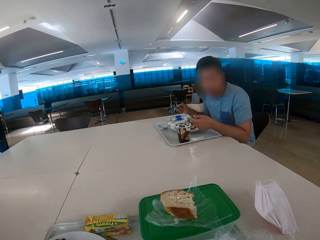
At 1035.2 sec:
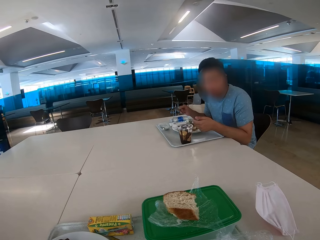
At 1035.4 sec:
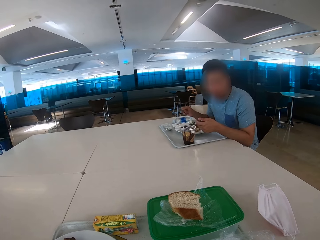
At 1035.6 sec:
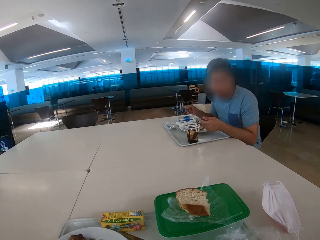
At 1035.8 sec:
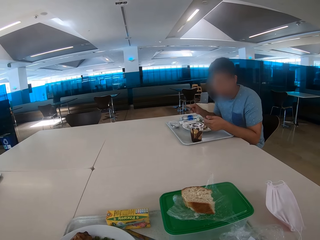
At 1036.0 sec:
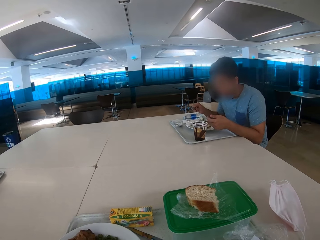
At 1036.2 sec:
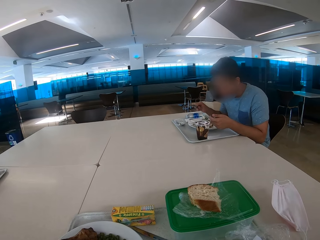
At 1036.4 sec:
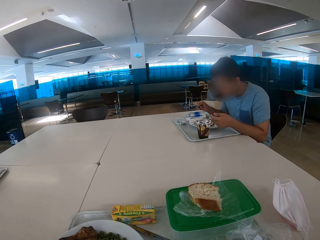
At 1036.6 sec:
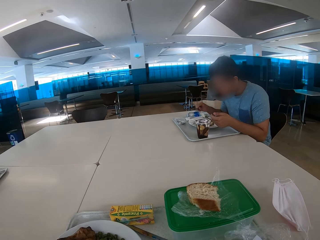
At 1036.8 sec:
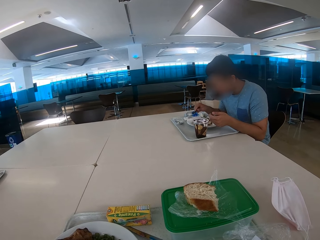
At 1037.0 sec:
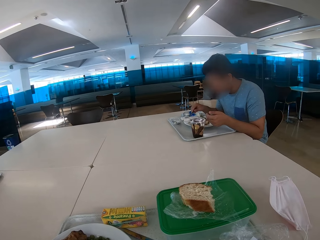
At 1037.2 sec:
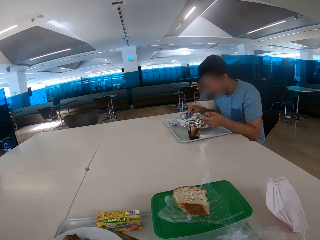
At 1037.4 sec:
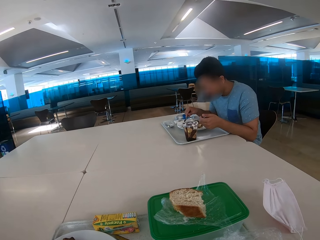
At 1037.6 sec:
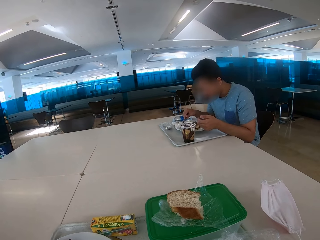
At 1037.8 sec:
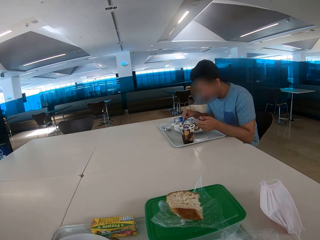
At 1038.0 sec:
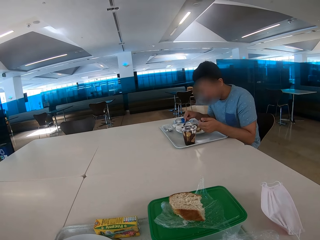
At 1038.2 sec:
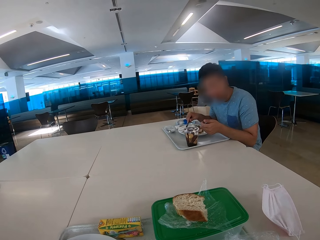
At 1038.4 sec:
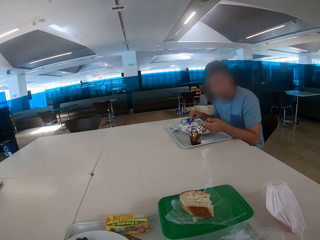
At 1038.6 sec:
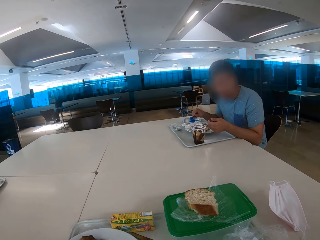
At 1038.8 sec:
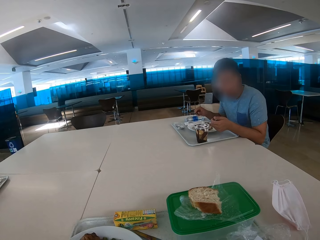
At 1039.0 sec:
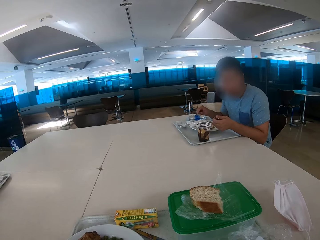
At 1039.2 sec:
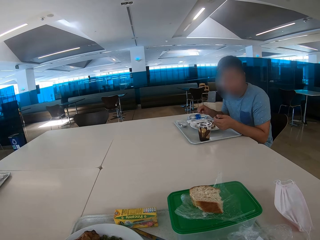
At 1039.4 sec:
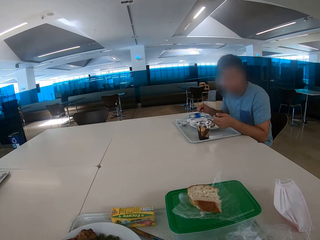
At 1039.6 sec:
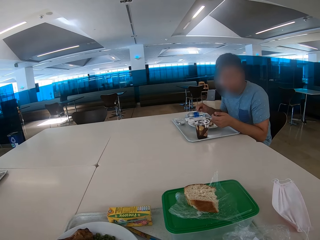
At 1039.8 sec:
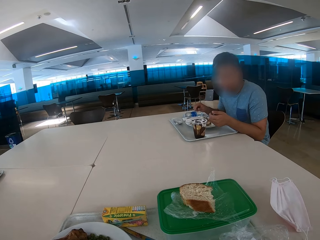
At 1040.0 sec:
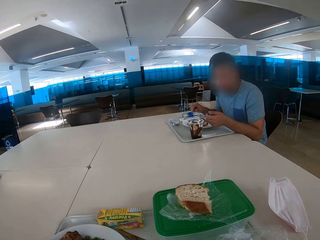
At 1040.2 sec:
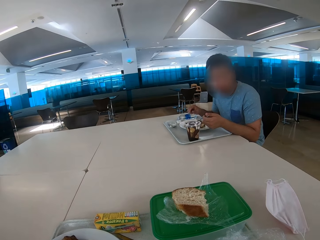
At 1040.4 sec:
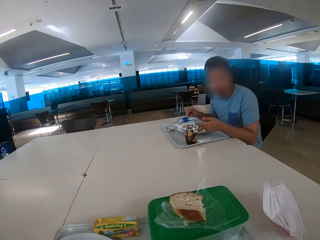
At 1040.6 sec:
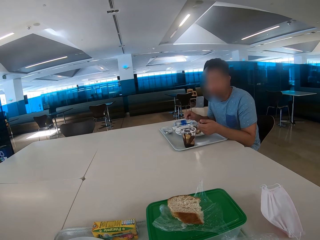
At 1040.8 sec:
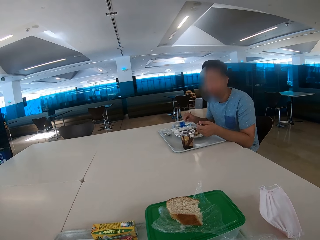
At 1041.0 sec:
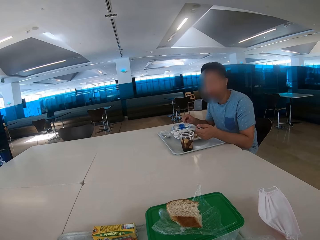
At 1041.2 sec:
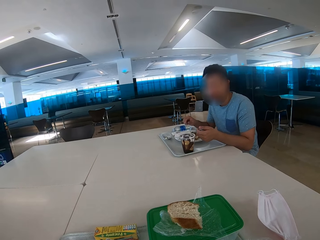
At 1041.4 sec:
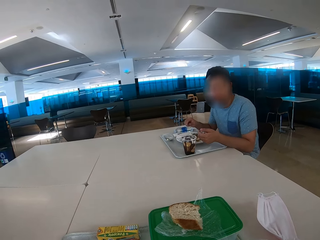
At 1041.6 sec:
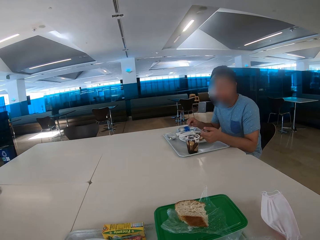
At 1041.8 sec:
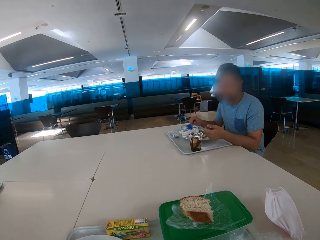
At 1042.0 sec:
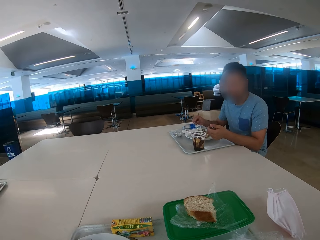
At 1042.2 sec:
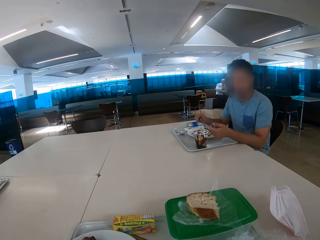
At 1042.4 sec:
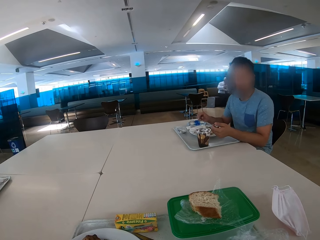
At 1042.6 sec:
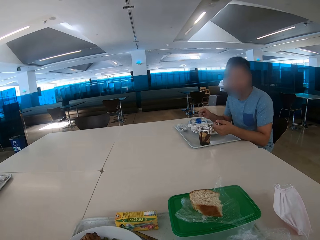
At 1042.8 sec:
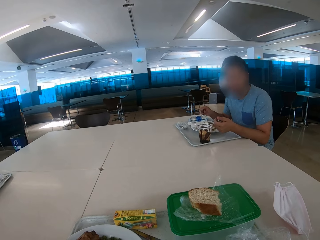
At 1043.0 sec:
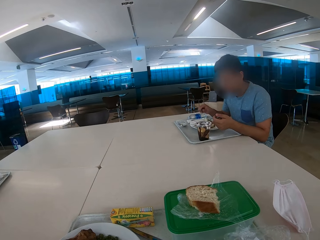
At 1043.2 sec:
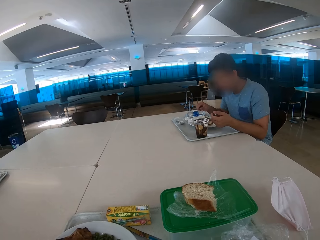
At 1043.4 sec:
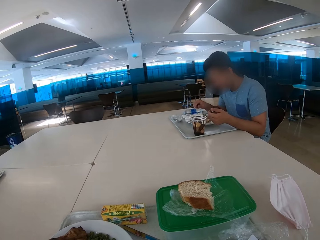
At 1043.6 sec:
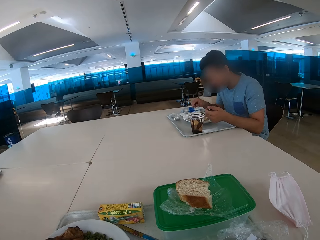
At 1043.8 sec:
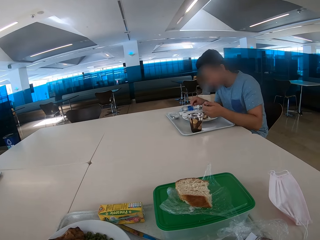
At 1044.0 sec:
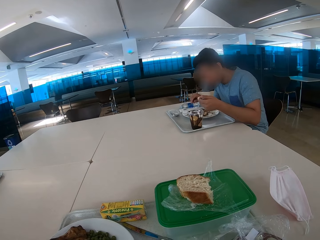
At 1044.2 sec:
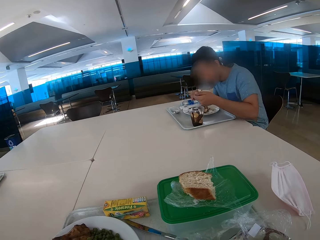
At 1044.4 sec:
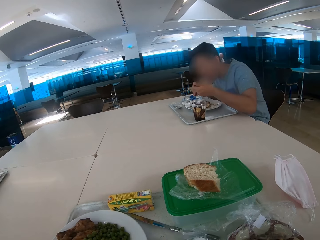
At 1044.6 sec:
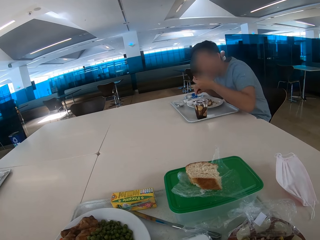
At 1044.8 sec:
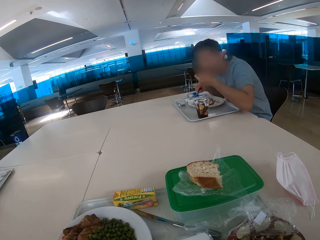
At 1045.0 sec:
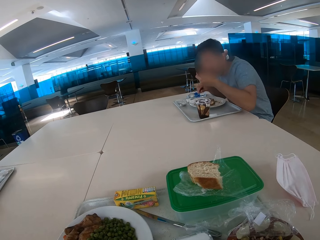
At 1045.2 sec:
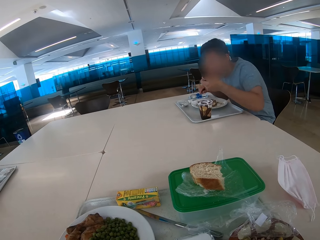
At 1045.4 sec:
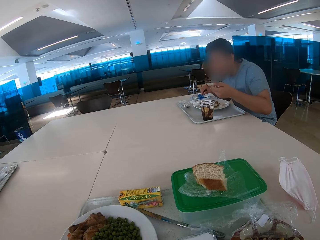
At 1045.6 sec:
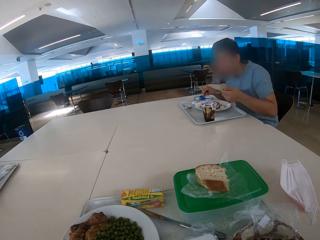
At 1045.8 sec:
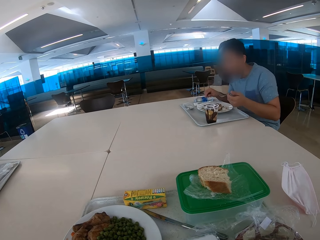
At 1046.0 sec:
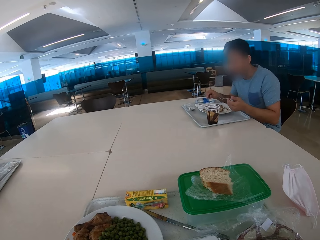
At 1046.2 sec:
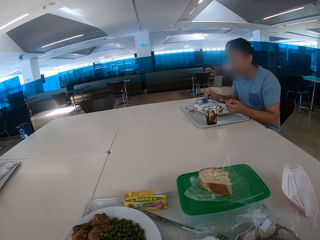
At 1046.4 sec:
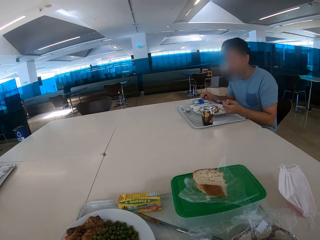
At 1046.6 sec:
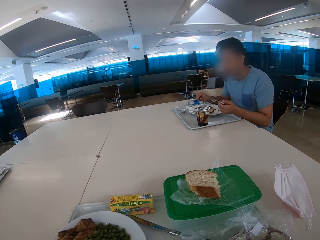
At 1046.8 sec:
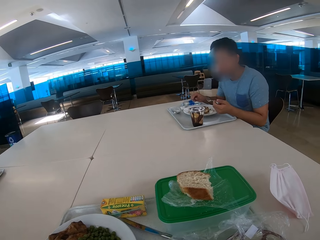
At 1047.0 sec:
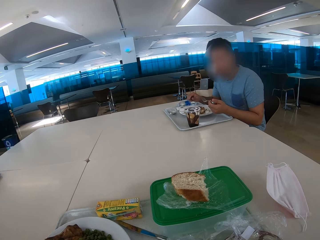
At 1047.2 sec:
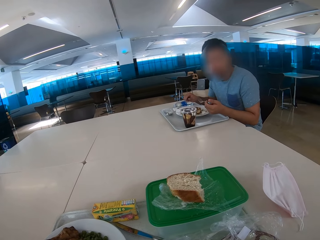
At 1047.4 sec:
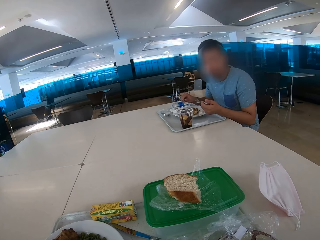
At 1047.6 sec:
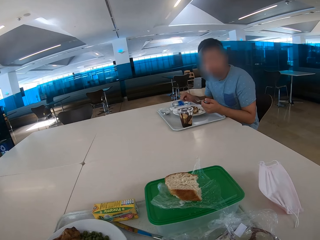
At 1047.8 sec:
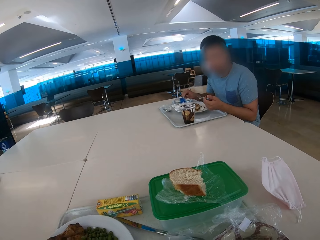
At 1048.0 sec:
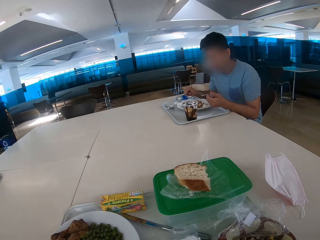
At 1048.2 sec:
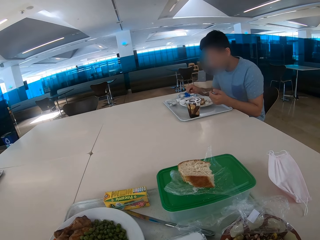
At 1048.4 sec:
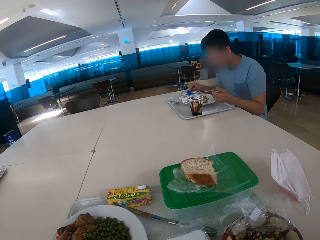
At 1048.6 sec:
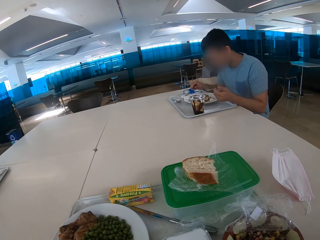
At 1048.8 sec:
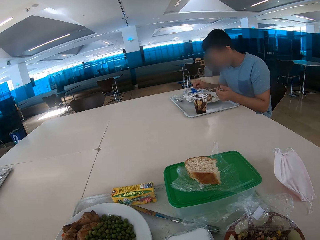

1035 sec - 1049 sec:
The camera wearer looks around the restaurant. A man looks at the camera wearer. The man eats with a spoon.

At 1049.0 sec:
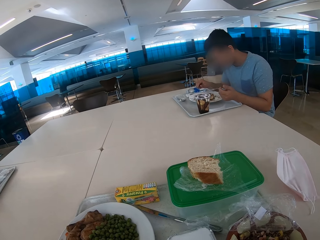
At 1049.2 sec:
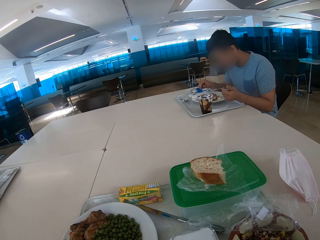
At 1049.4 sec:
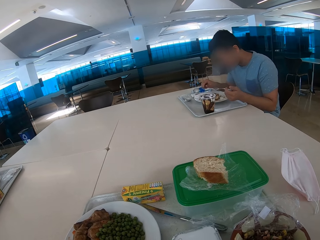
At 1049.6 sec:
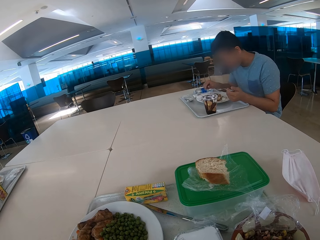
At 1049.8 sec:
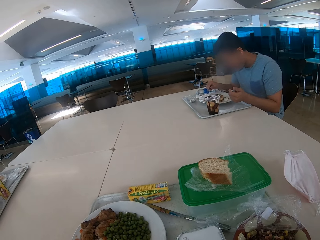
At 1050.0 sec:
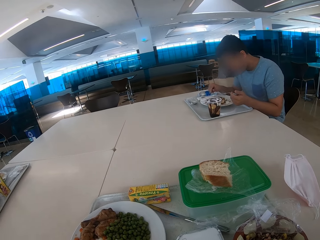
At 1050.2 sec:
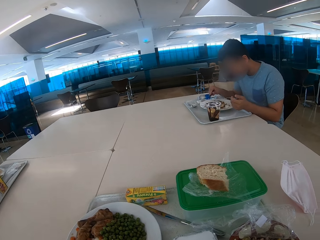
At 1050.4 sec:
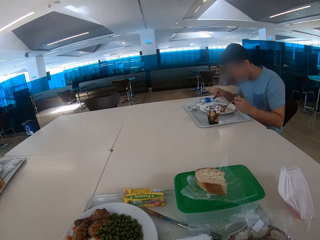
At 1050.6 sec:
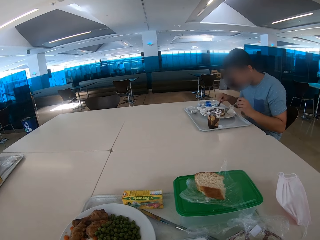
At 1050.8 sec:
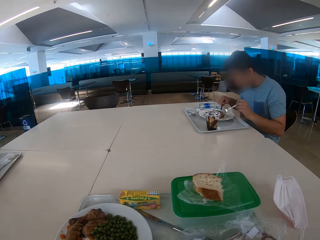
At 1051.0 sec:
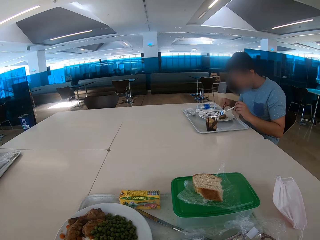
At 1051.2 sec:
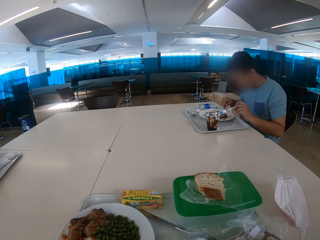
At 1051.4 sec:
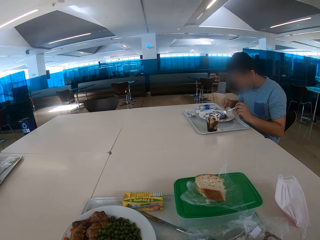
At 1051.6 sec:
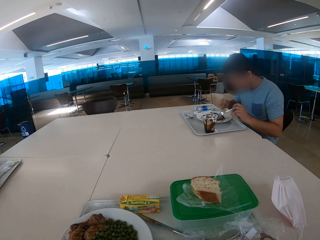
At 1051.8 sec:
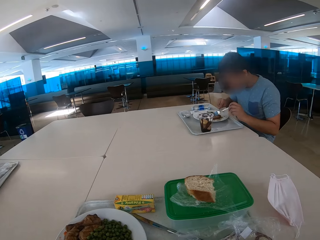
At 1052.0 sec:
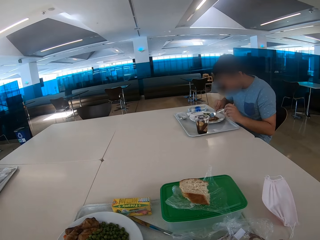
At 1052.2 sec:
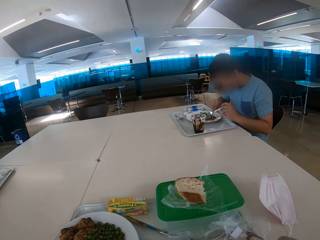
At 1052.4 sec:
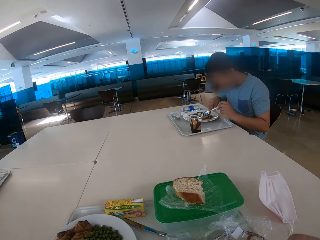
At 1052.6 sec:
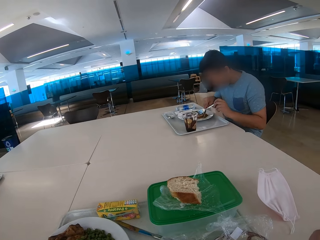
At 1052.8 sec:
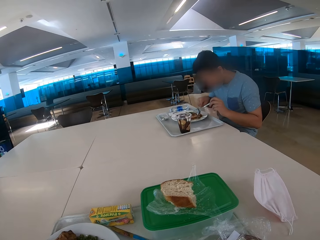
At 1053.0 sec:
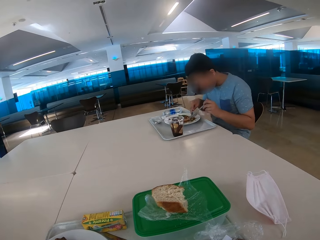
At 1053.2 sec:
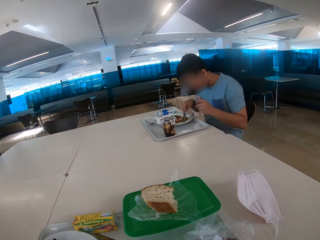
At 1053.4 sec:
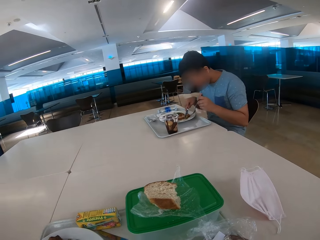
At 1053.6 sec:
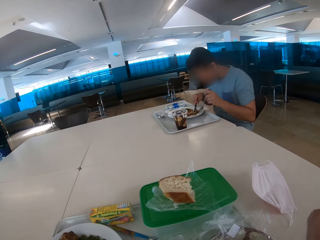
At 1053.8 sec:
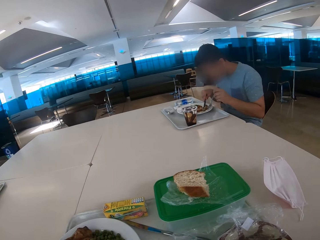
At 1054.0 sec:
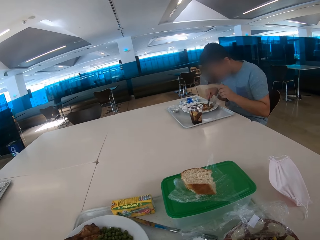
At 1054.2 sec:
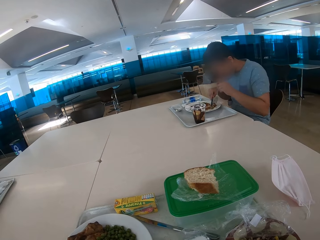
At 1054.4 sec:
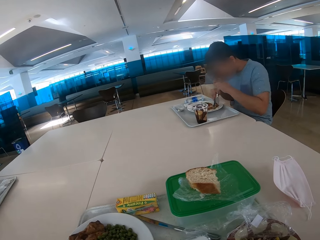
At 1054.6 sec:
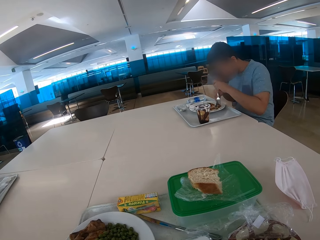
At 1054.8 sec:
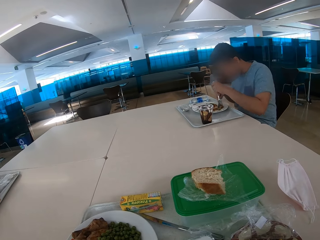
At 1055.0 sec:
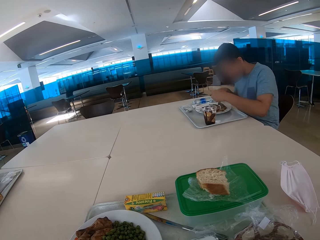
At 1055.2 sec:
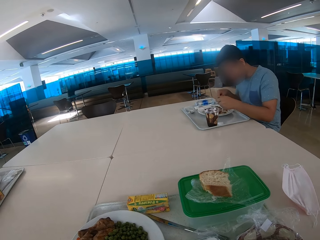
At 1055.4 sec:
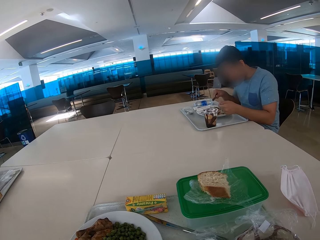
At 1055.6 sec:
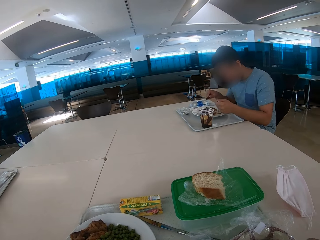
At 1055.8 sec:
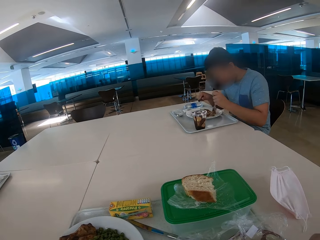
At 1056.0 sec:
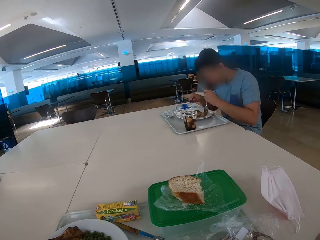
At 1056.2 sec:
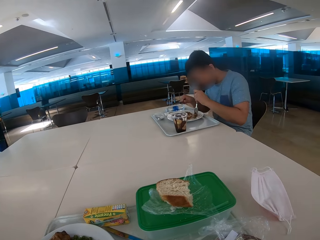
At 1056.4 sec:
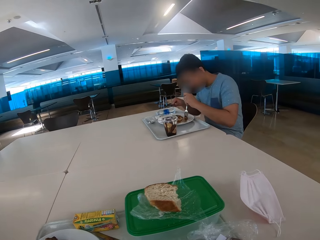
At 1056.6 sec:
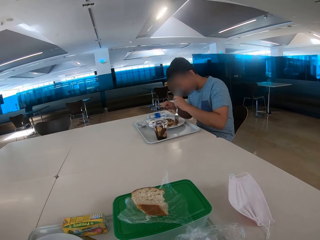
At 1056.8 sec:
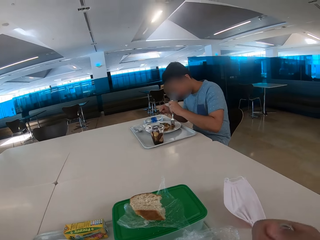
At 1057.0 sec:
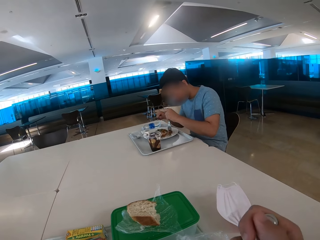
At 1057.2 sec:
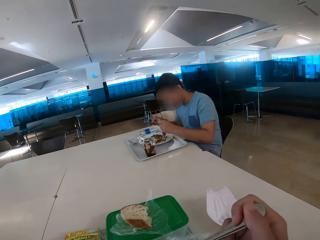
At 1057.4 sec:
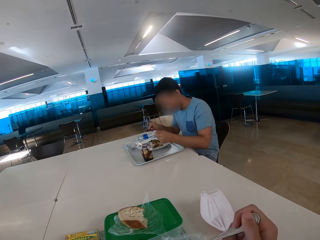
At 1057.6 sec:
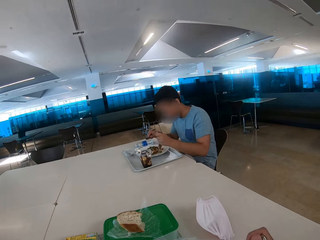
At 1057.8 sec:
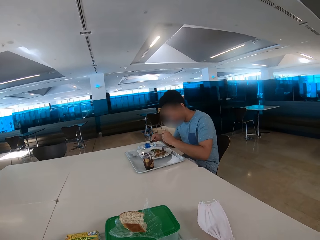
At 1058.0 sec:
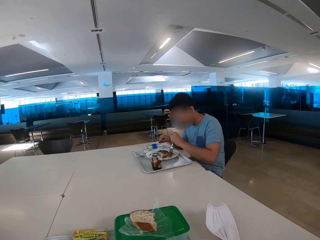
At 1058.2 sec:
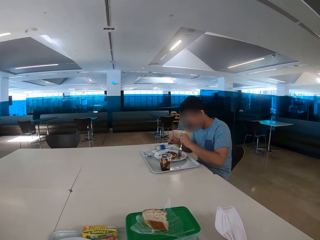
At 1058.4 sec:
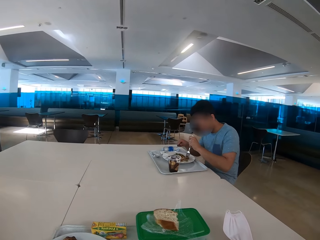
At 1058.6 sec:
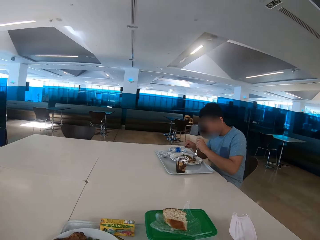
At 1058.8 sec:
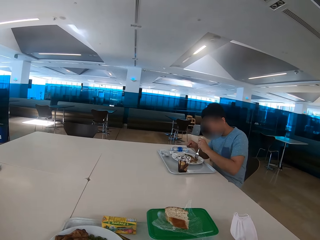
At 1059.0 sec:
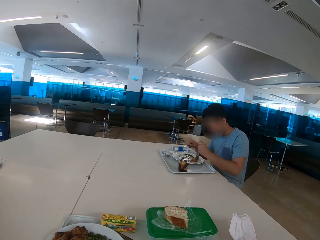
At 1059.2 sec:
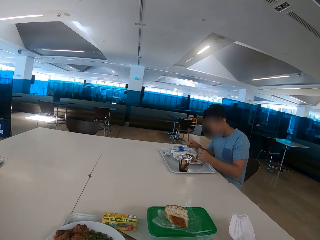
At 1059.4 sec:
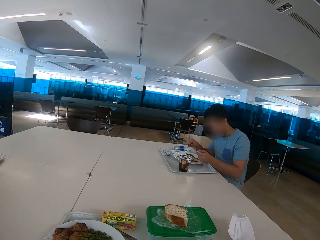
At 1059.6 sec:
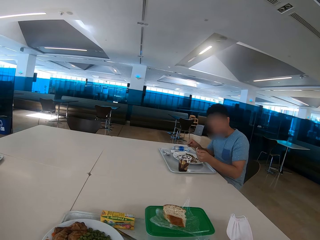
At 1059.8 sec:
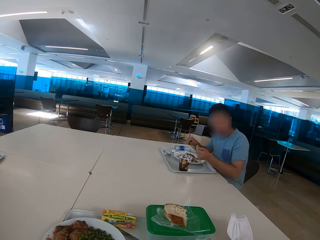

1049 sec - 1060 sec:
The camera wearer looks around the restaurant. They eat some food.
